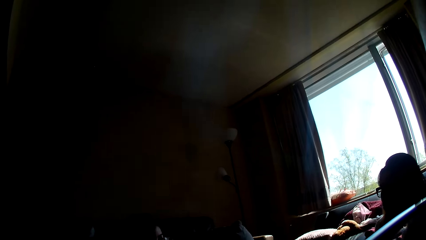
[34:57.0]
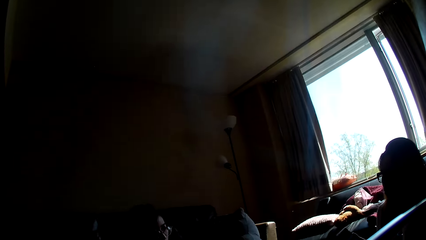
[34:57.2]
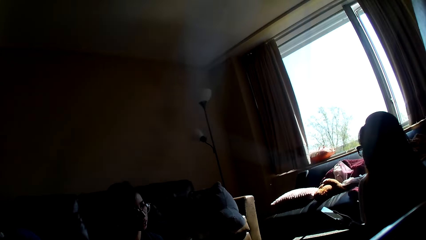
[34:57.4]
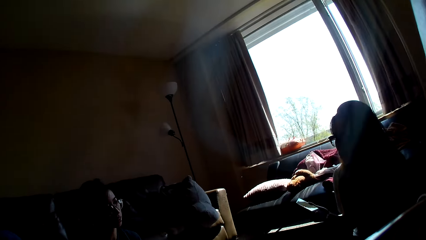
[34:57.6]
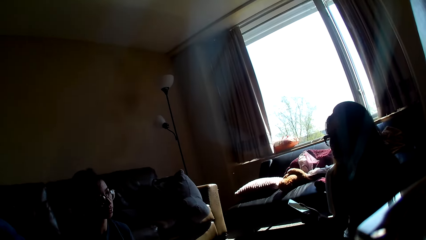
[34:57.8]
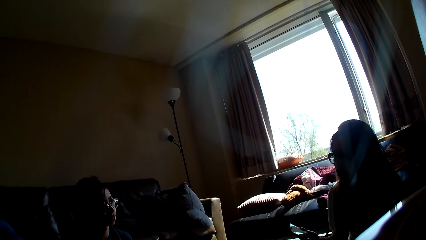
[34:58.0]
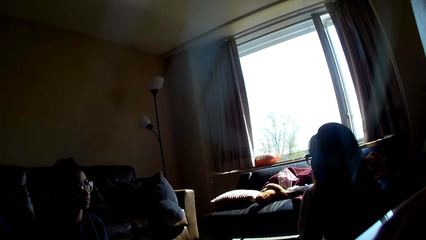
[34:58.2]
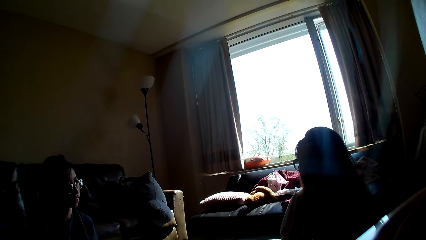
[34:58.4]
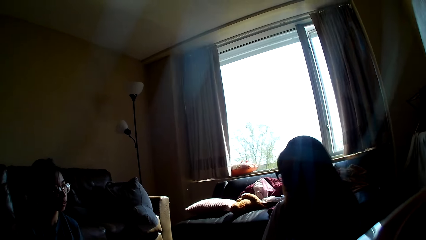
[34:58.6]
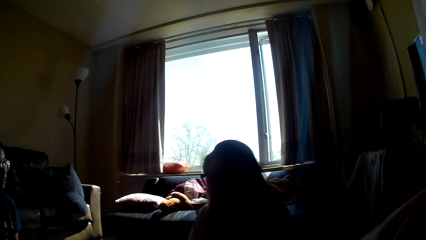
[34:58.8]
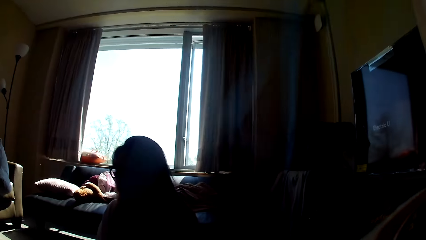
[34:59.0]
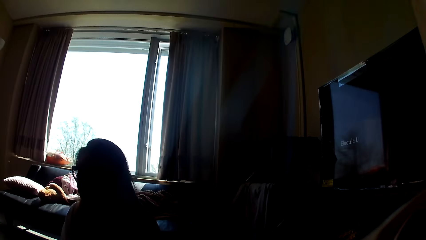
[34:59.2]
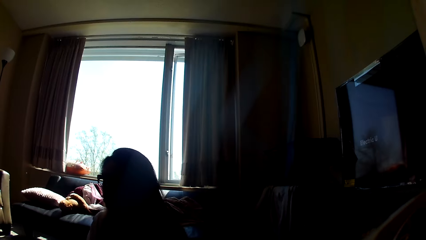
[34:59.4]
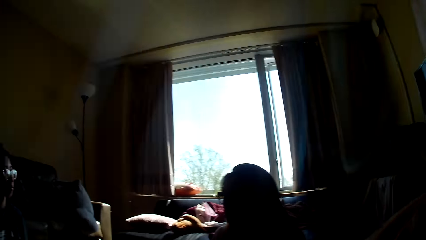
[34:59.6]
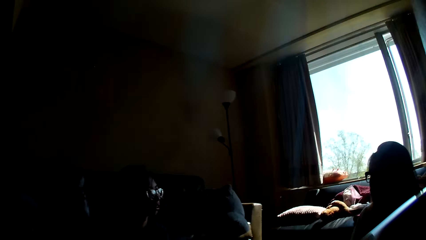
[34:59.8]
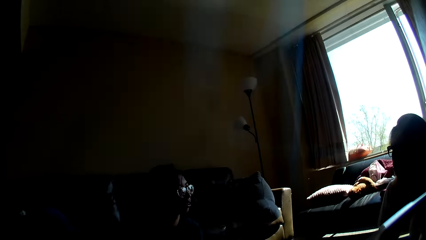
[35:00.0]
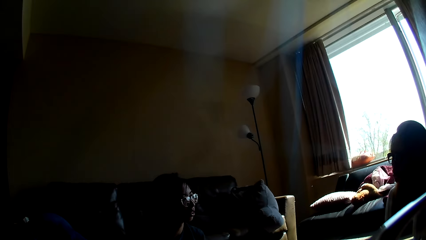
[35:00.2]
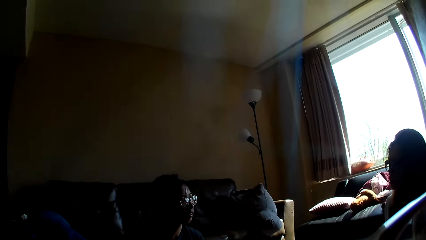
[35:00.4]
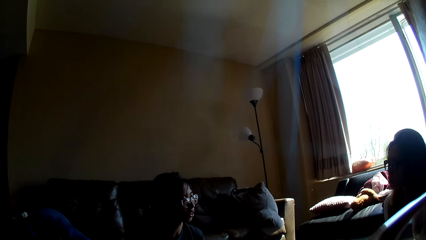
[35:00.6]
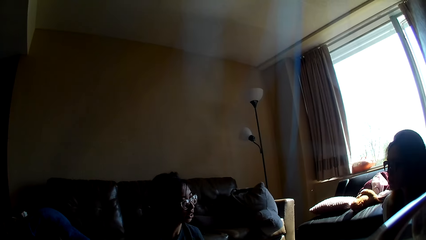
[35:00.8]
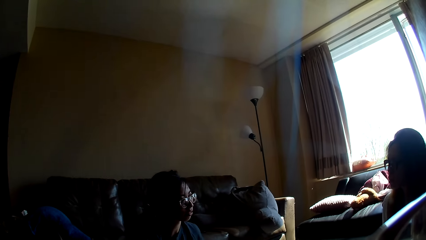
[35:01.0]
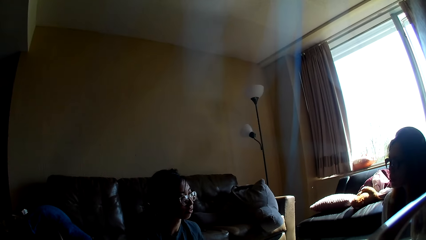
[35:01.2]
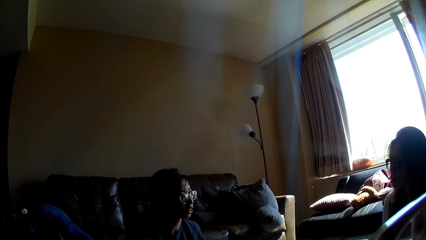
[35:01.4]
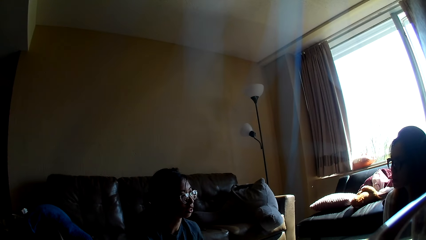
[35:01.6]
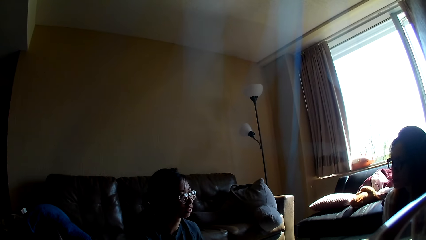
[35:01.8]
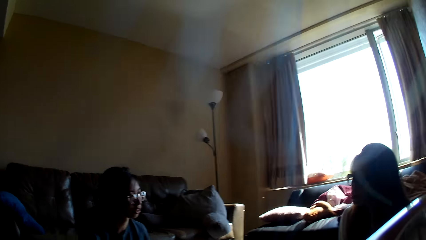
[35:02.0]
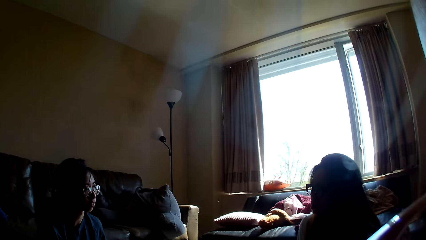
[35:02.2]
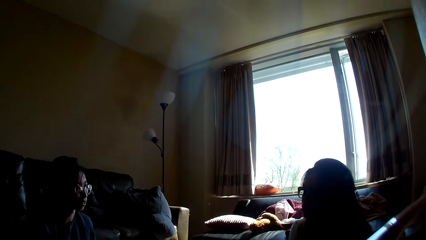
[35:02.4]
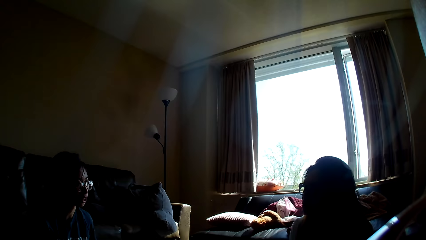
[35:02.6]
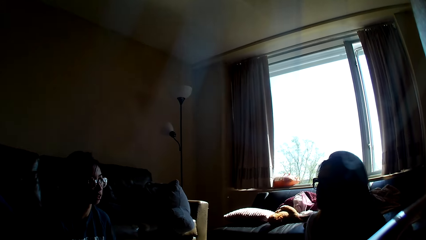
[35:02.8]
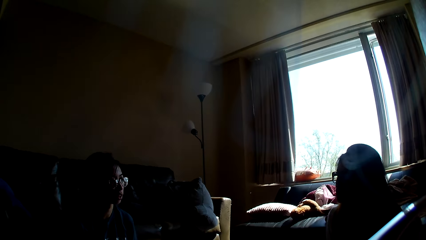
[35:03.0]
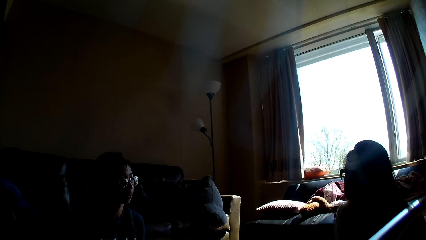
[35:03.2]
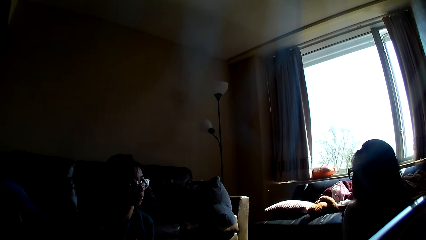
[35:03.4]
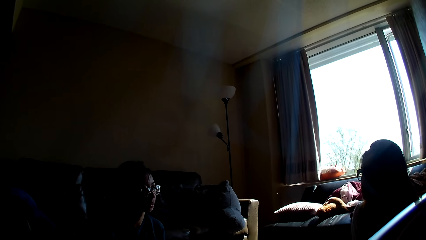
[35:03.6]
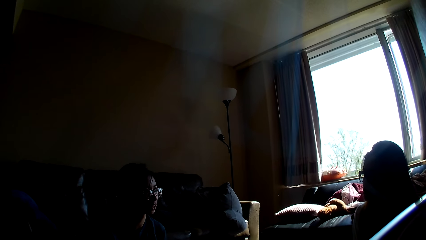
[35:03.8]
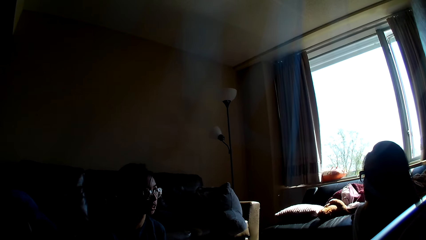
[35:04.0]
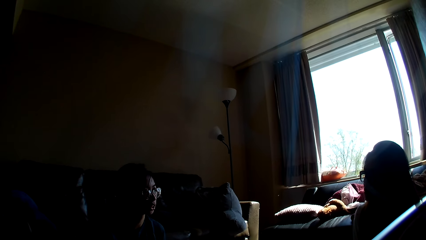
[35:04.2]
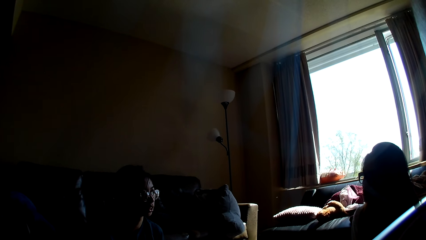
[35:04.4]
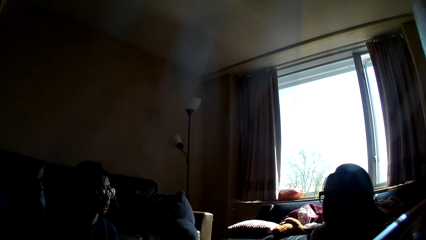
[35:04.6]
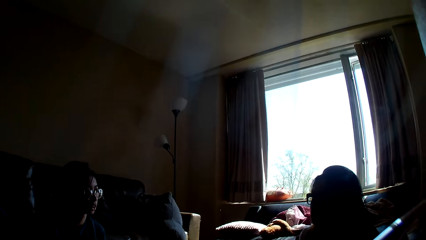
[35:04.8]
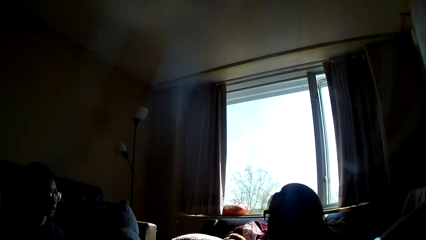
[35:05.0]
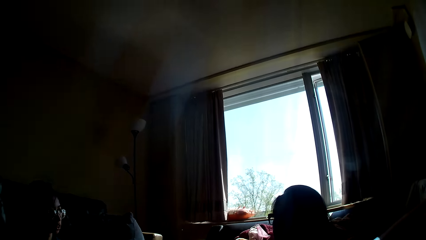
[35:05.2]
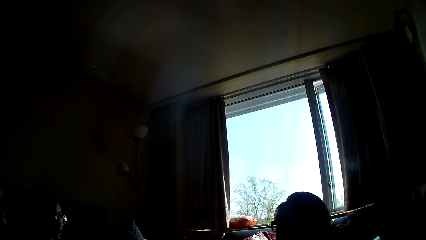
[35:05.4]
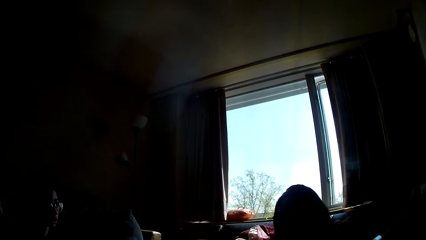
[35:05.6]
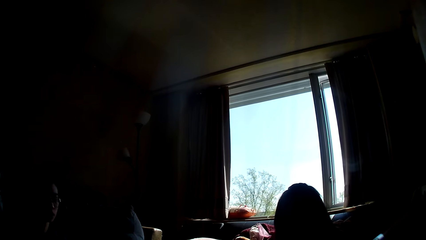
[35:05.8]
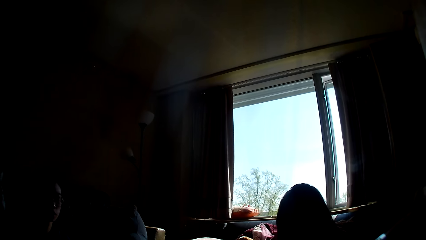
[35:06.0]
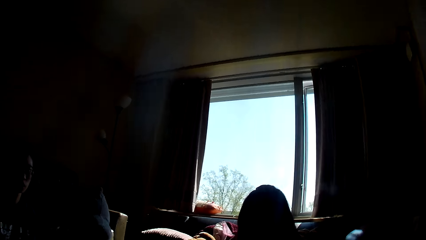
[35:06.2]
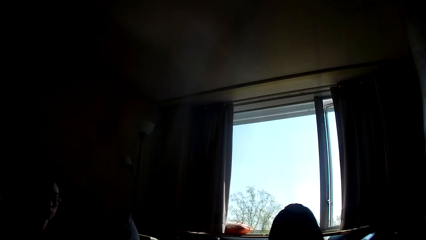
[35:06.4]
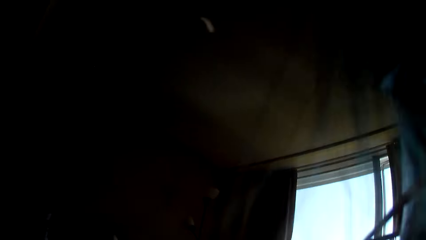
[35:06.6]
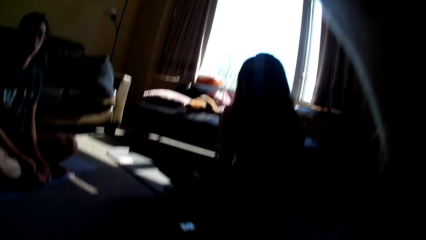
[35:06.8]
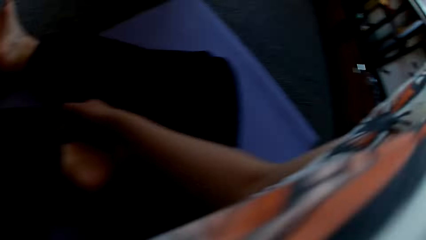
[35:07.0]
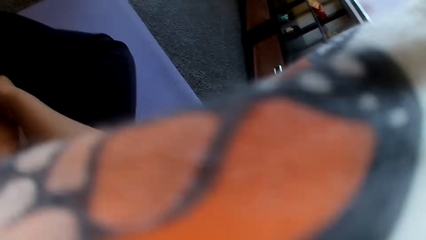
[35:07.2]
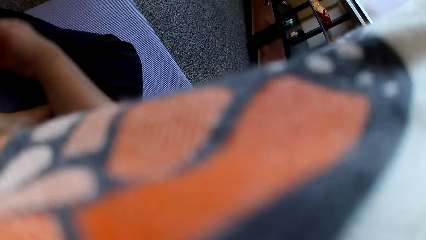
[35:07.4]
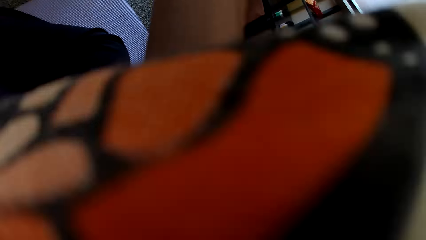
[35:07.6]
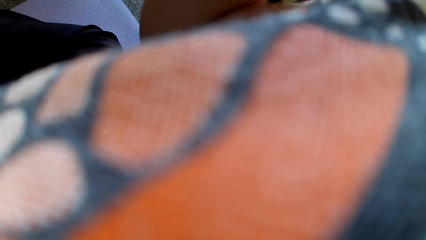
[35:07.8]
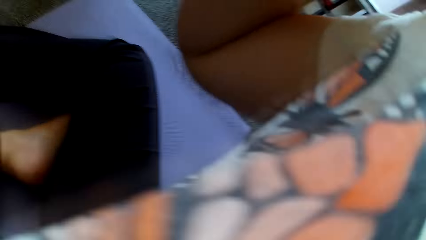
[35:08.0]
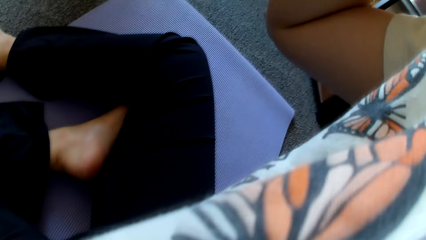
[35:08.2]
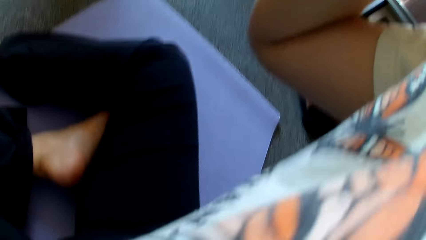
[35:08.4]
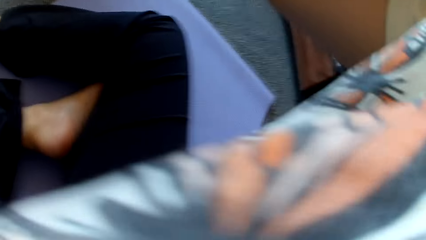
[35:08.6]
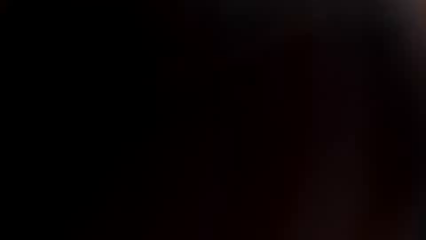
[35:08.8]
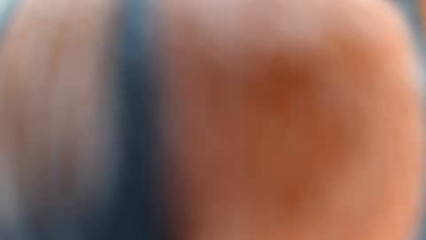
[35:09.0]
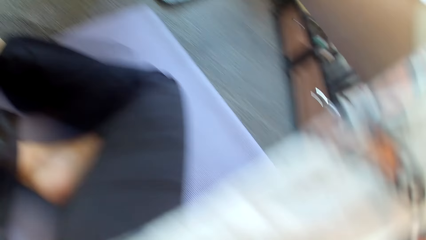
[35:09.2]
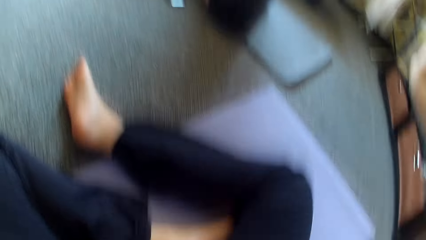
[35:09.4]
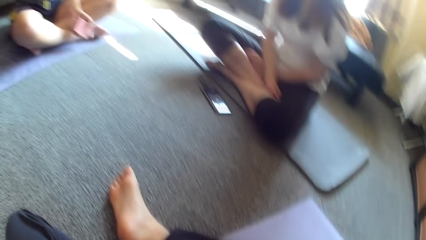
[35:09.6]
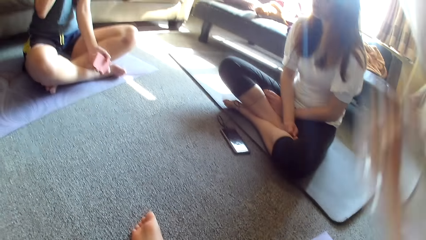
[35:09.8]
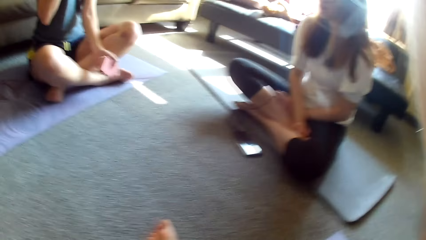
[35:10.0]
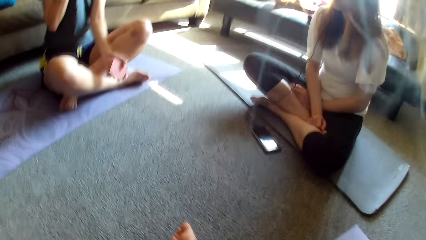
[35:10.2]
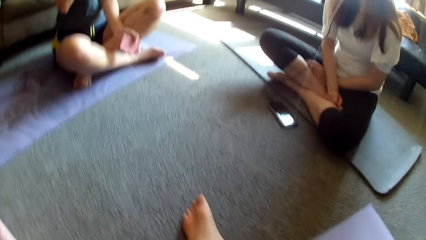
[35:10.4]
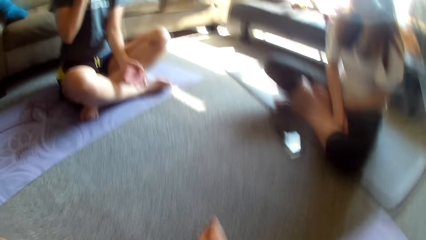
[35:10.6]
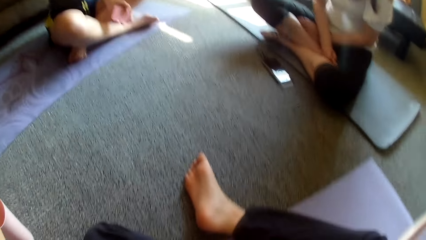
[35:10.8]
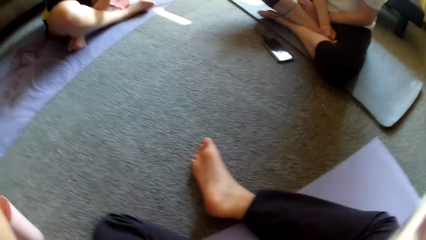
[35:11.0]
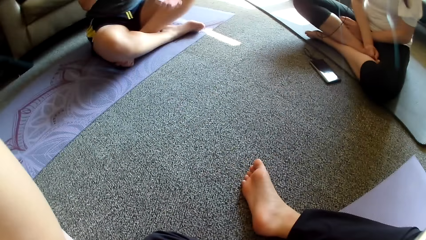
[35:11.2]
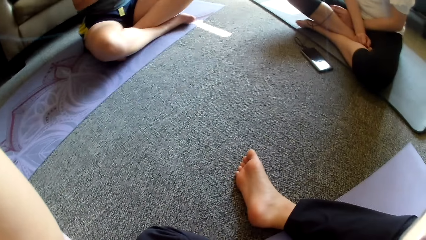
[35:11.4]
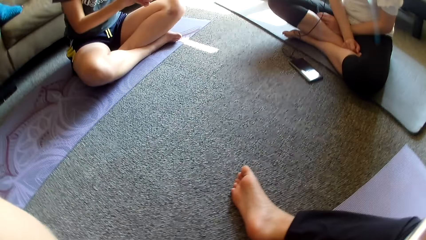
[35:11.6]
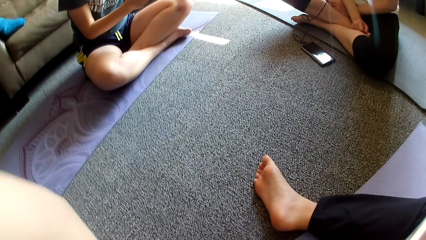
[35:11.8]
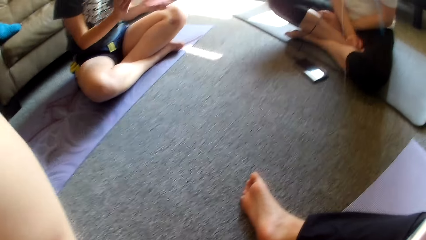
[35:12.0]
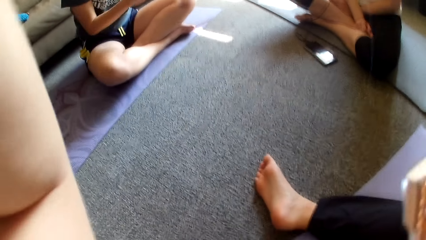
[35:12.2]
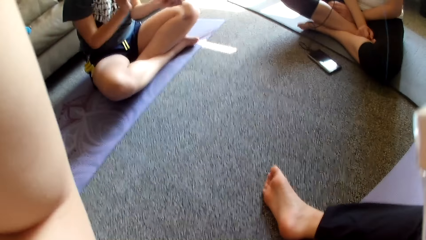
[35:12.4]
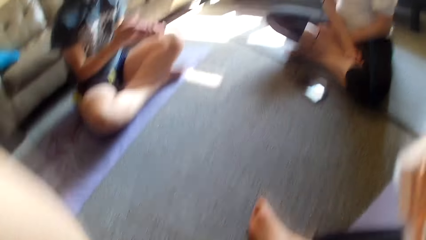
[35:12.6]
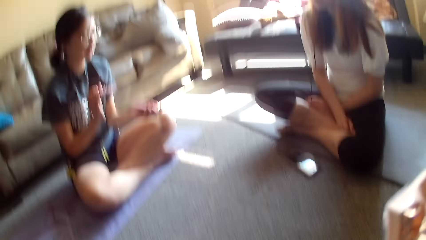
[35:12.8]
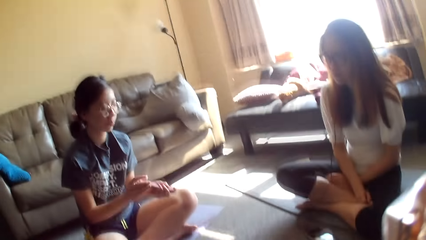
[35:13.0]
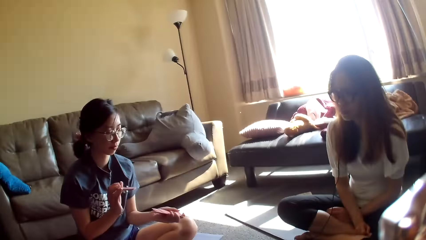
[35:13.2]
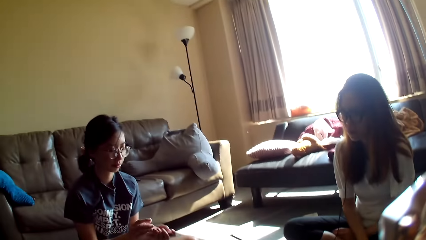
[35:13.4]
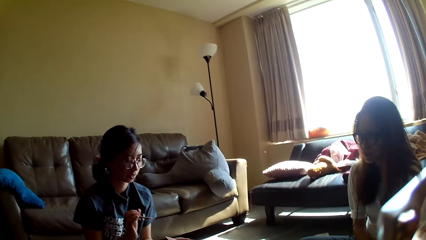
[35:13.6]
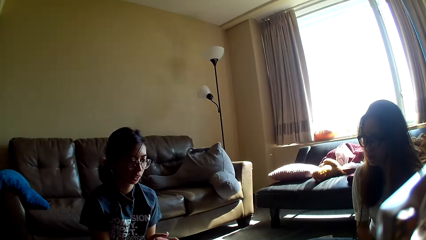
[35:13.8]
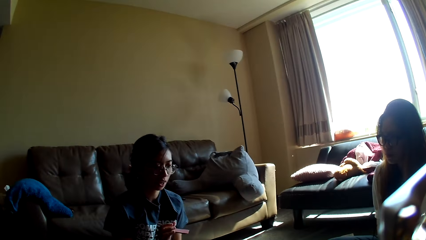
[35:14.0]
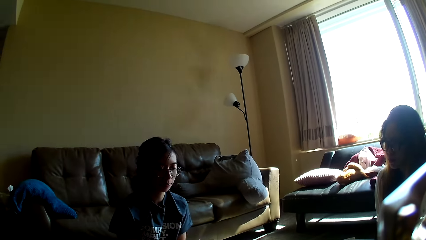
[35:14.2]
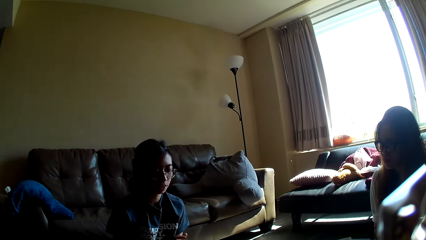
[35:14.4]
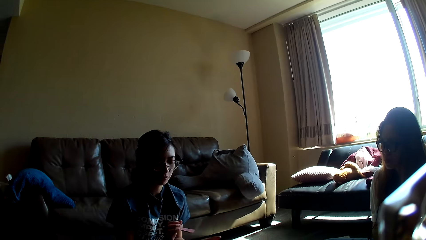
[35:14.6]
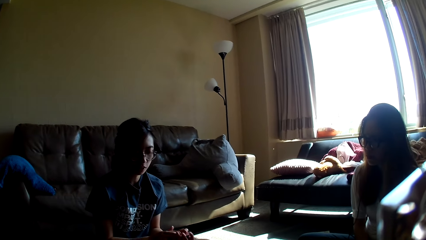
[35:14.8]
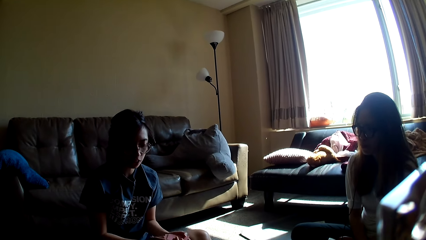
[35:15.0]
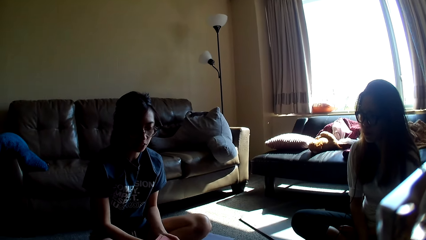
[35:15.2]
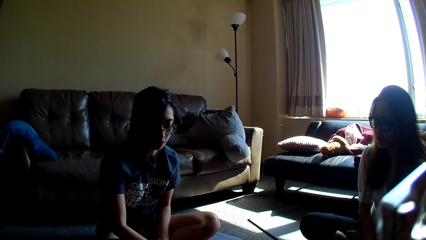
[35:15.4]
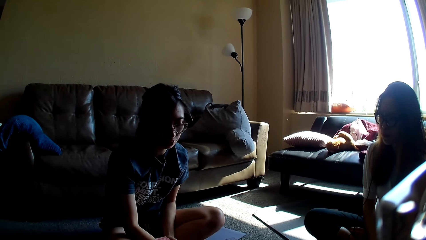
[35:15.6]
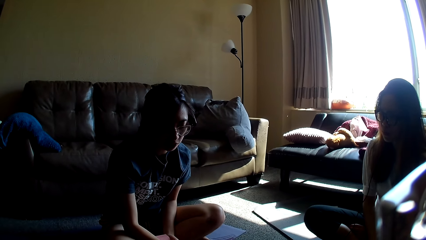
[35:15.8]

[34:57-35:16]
A lady holds a phone and moves the phone towards the floor. The camera wearer adjusts the camera. Another lady mixes the card game.
